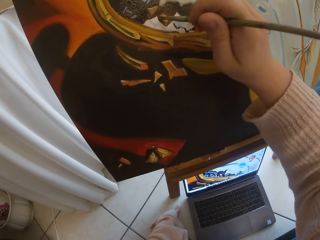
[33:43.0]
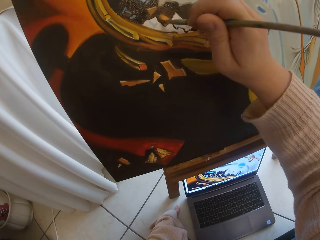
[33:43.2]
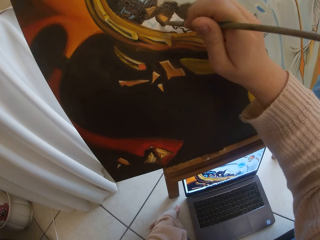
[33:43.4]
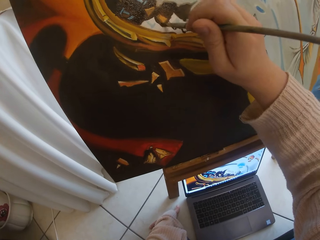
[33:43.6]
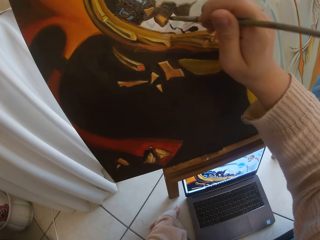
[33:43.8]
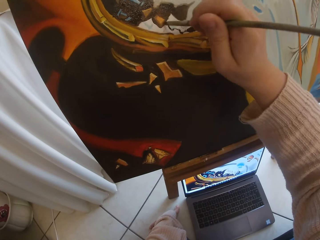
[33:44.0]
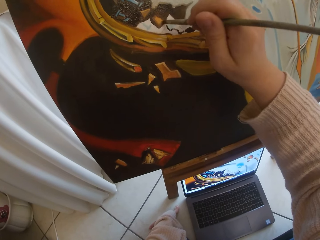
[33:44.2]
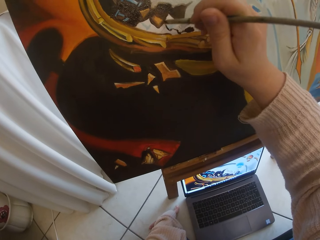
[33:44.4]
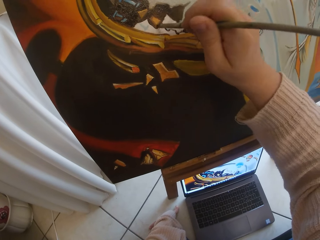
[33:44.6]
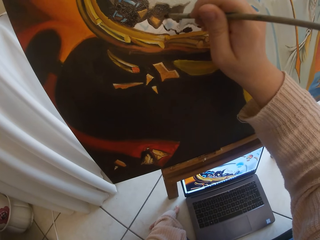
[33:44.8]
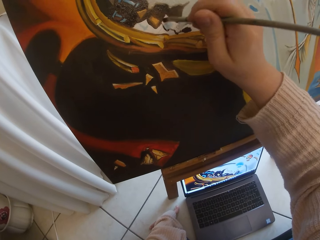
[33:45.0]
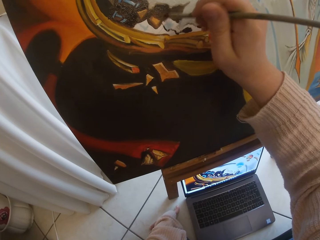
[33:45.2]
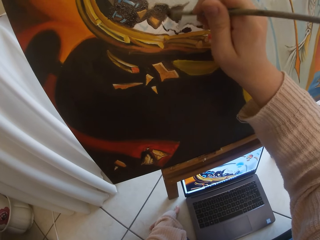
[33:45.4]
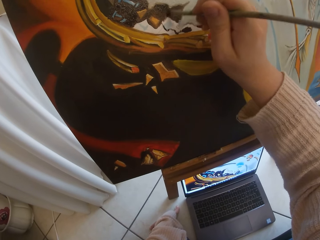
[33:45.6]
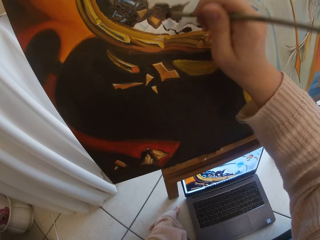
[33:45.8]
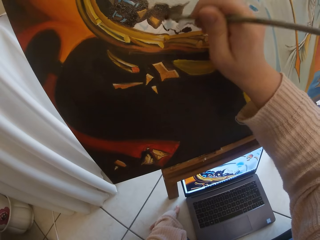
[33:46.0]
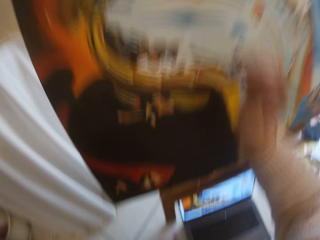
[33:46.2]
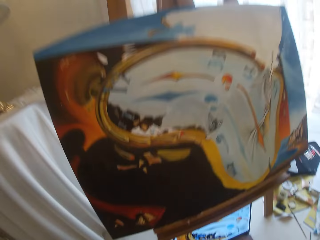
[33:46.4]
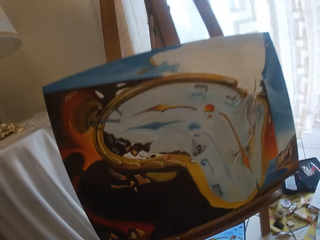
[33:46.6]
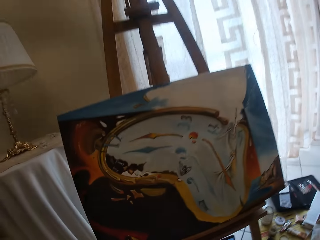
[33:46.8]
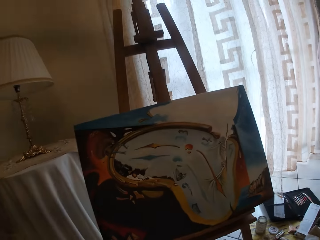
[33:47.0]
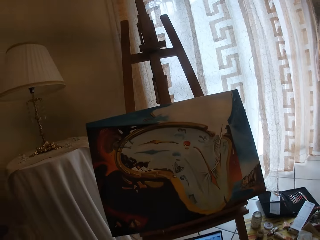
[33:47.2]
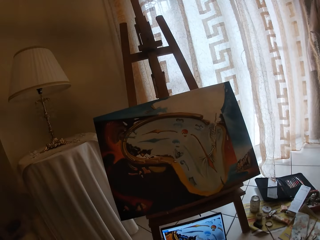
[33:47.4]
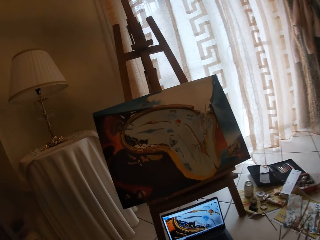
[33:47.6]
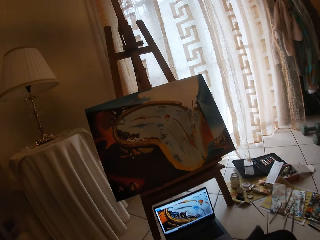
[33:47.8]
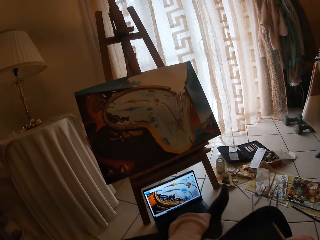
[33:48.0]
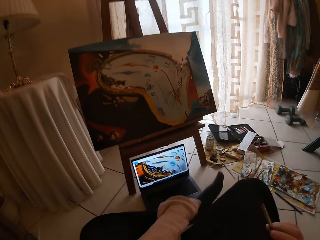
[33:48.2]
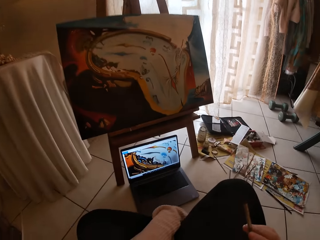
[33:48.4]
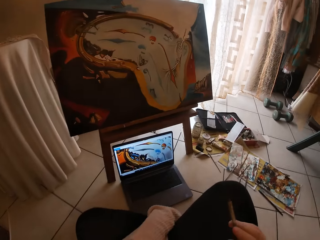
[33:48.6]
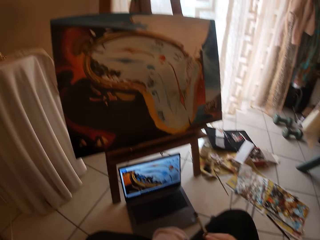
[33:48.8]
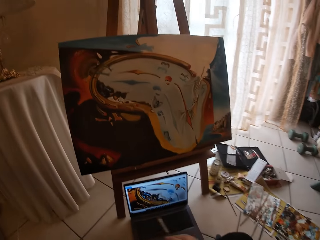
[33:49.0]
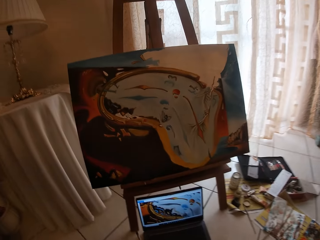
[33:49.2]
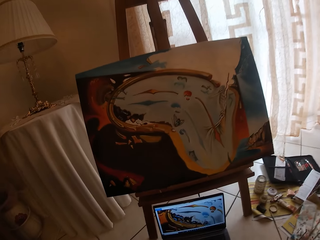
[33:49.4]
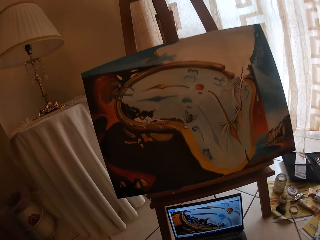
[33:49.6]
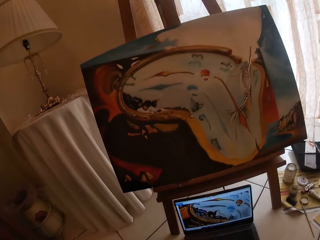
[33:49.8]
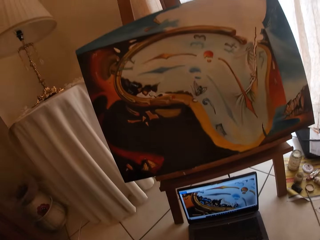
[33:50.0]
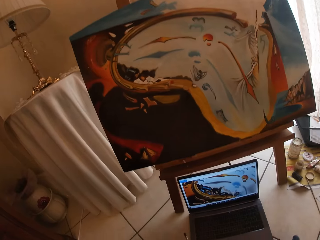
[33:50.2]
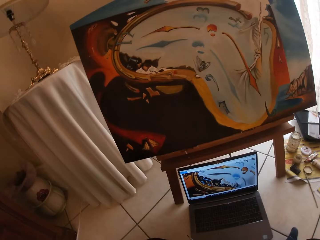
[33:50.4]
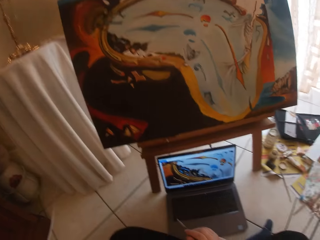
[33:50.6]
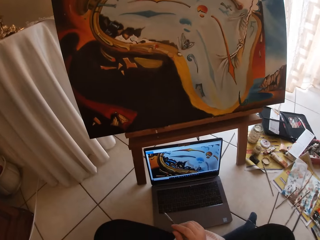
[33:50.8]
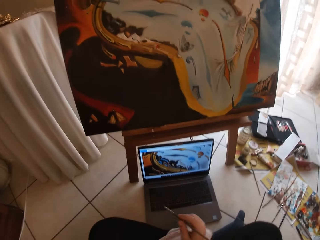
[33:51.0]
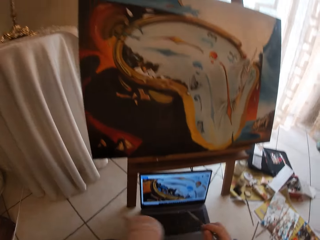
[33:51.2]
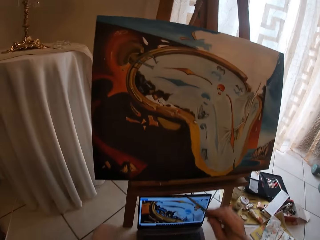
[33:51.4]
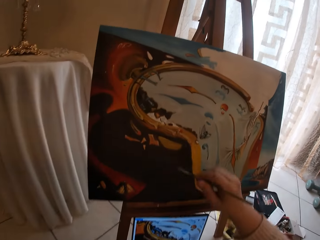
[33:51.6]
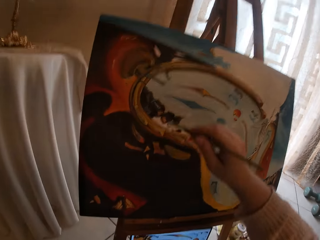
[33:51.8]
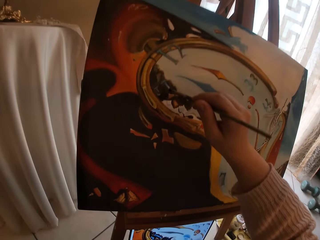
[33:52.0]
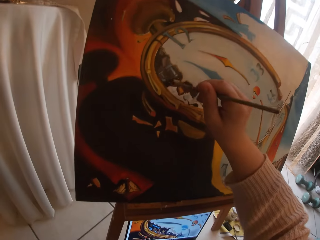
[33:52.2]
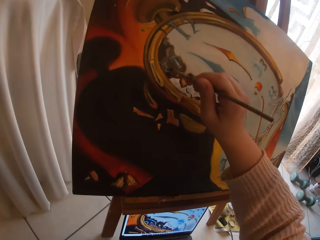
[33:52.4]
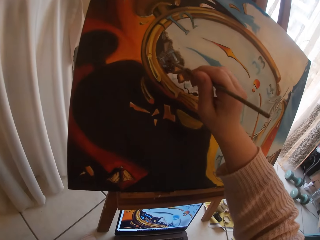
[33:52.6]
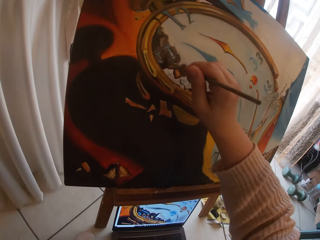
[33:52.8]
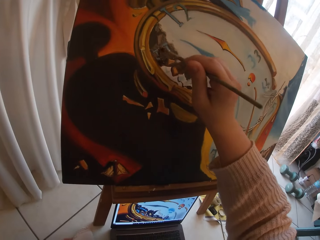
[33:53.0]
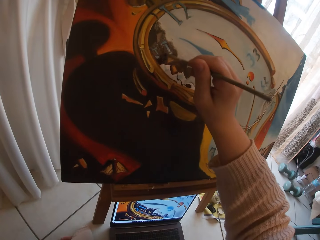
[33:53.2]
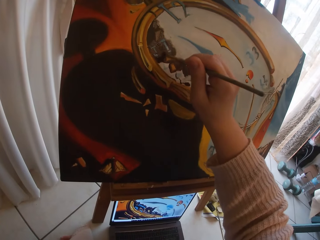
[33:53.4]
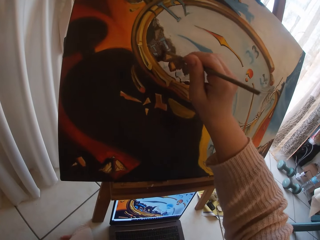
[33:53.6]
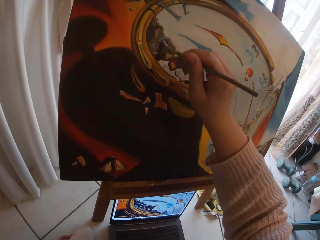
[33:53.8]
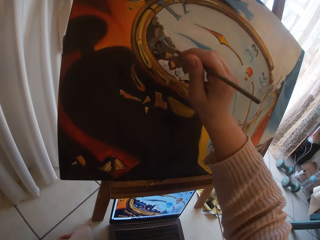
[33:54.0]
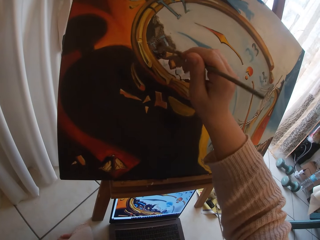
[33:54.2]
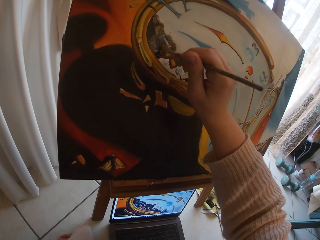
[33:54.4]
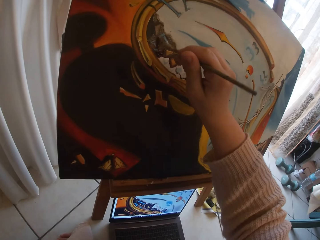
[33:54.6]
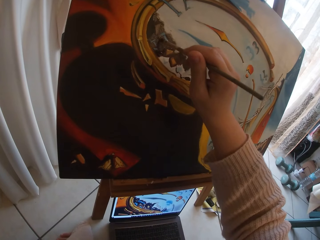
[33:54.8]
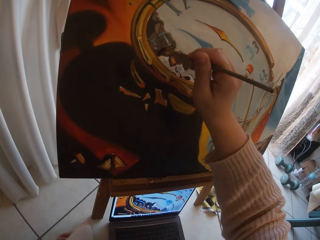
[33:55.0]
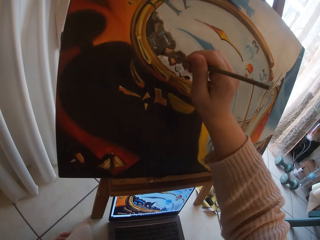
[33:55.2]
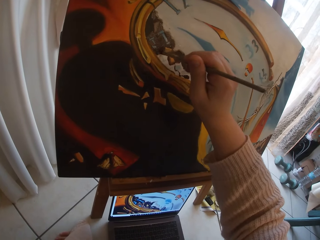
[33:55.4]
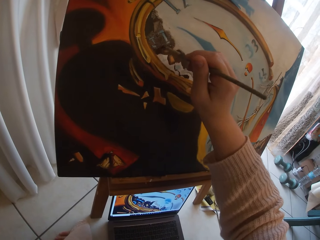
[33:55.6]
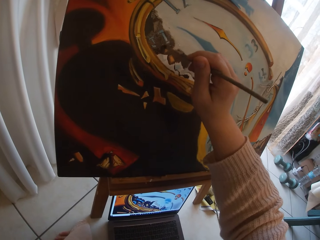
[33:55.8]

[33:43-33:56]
The camera wearer takes her hand off the canvas board. She stops painting. She looks at the laptop. She paints the canvas board using a brush.

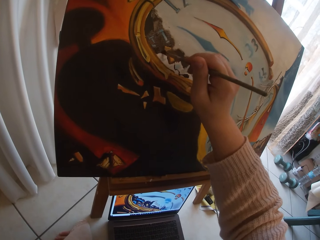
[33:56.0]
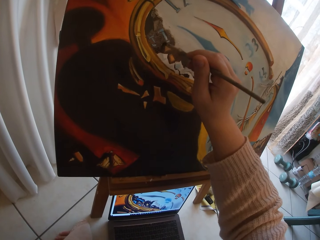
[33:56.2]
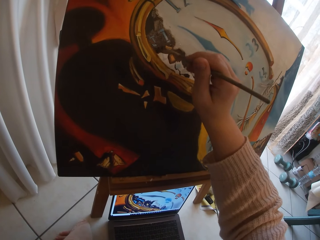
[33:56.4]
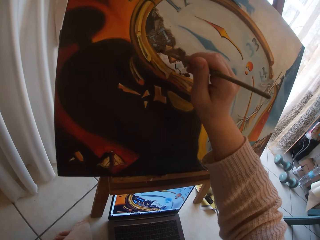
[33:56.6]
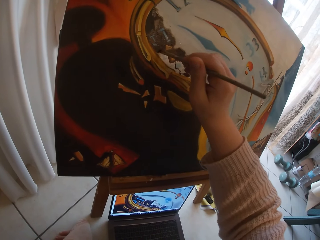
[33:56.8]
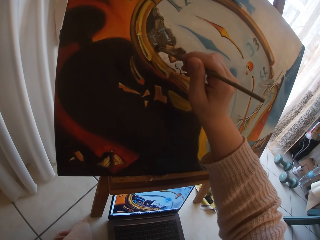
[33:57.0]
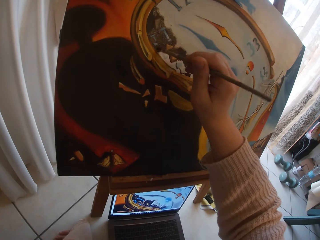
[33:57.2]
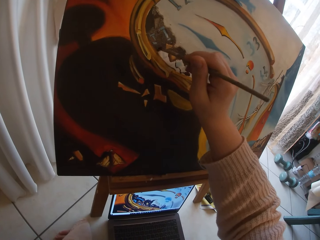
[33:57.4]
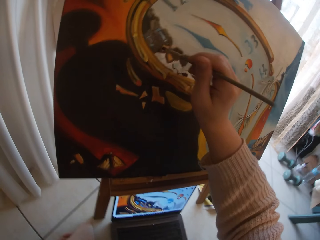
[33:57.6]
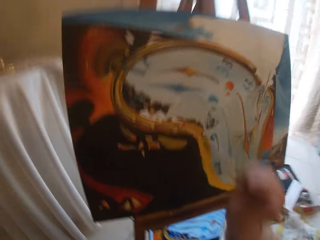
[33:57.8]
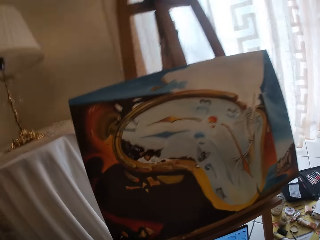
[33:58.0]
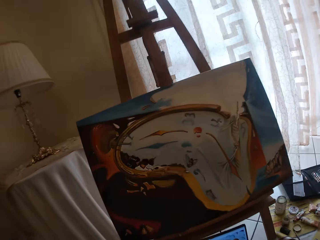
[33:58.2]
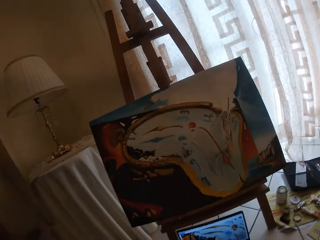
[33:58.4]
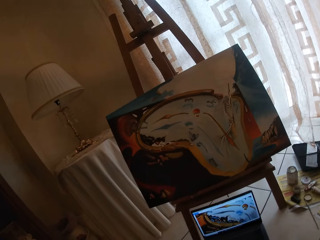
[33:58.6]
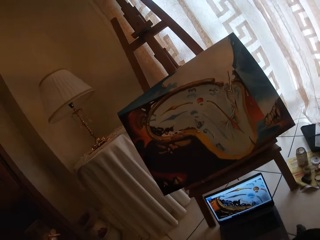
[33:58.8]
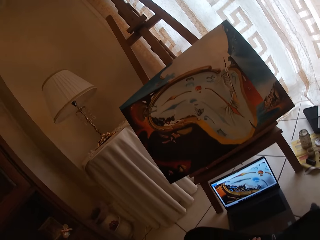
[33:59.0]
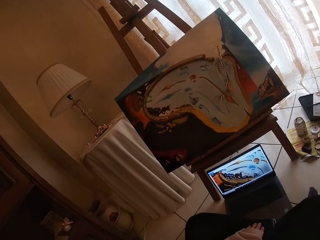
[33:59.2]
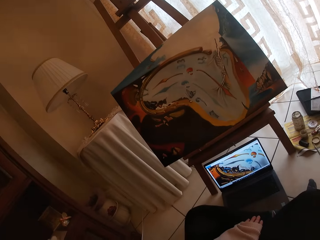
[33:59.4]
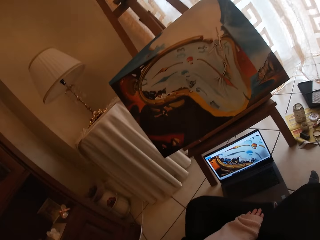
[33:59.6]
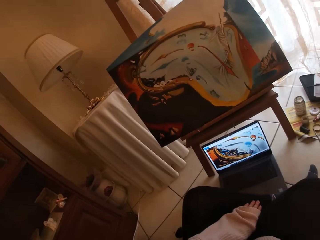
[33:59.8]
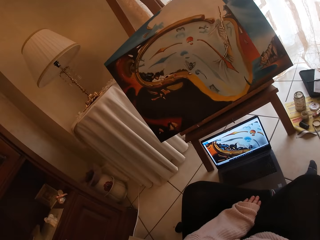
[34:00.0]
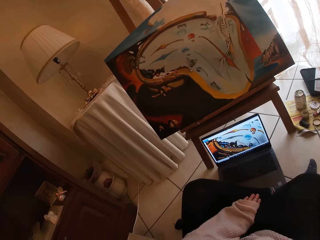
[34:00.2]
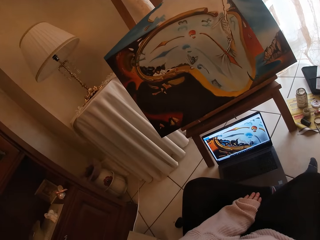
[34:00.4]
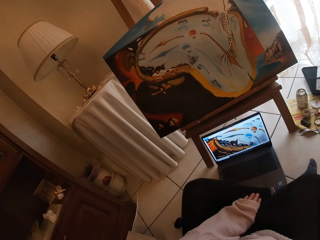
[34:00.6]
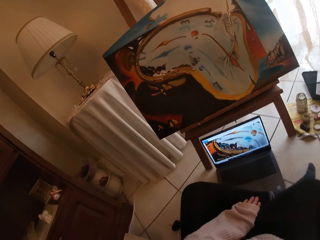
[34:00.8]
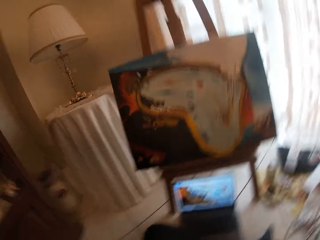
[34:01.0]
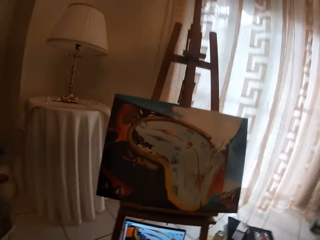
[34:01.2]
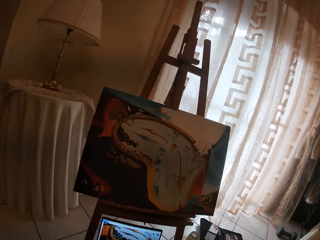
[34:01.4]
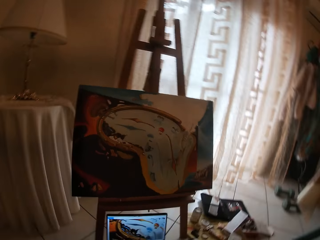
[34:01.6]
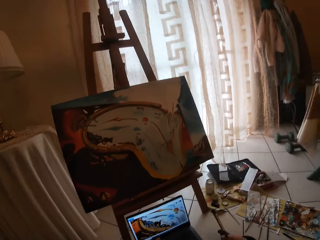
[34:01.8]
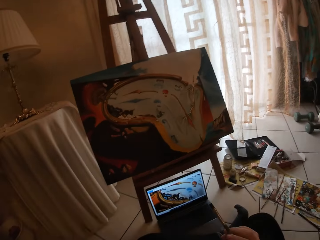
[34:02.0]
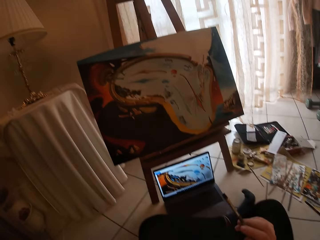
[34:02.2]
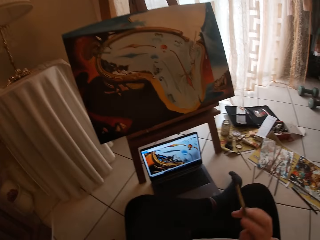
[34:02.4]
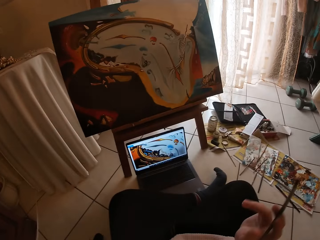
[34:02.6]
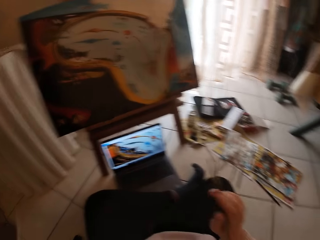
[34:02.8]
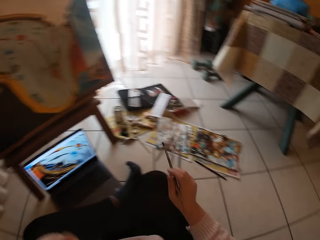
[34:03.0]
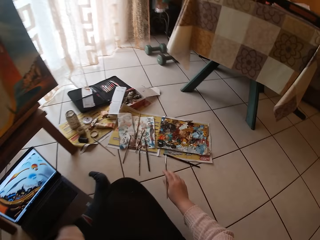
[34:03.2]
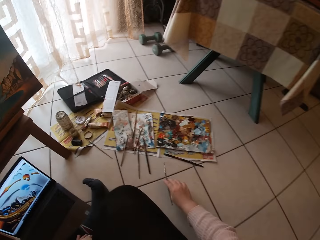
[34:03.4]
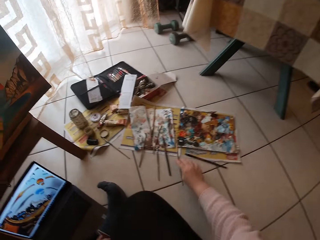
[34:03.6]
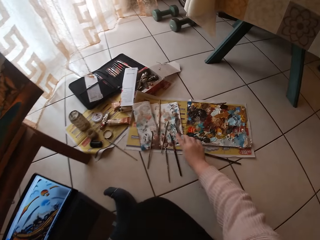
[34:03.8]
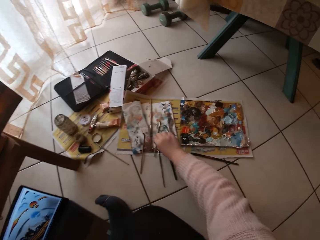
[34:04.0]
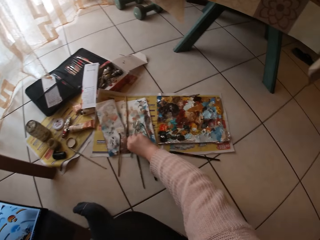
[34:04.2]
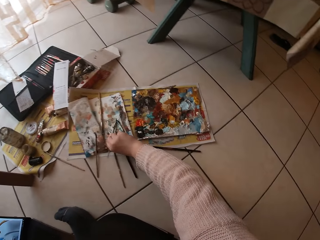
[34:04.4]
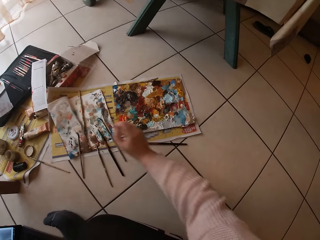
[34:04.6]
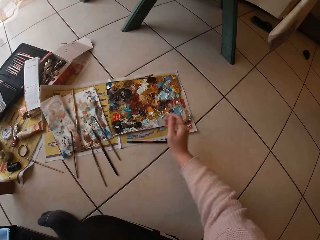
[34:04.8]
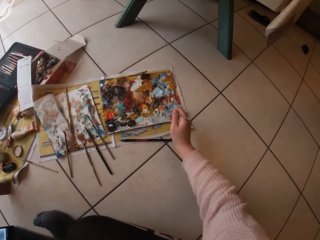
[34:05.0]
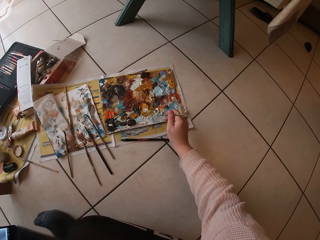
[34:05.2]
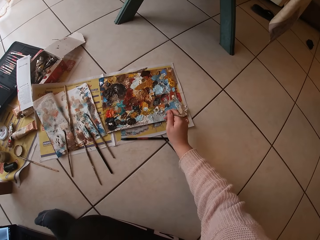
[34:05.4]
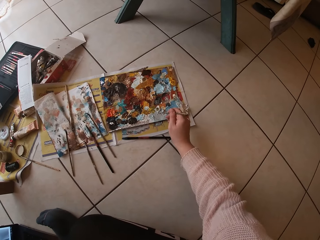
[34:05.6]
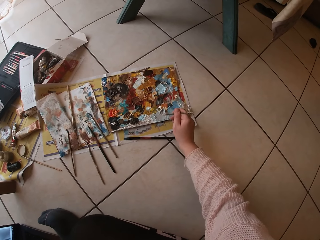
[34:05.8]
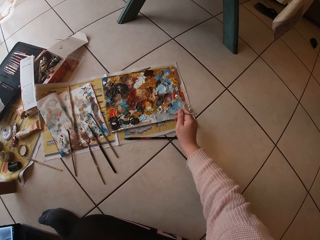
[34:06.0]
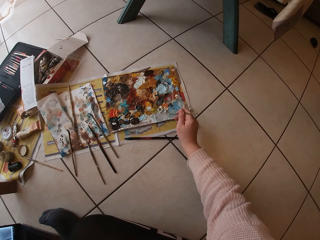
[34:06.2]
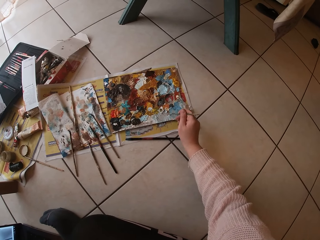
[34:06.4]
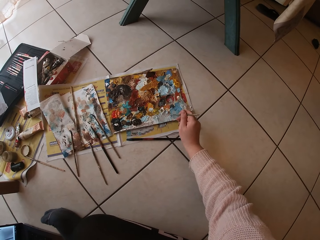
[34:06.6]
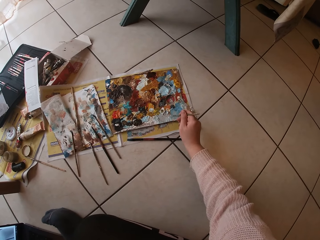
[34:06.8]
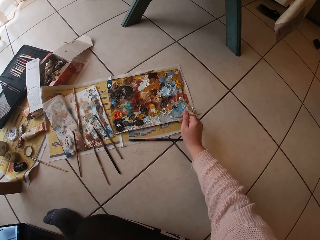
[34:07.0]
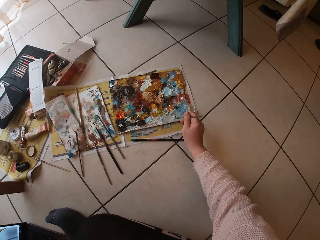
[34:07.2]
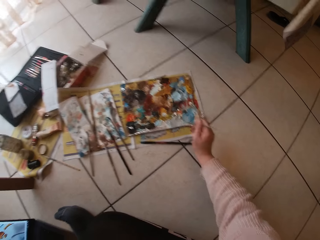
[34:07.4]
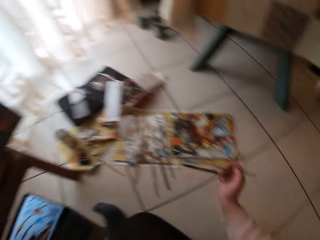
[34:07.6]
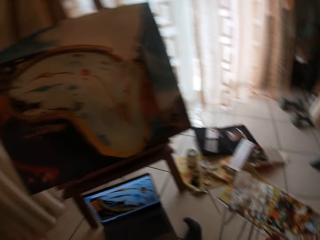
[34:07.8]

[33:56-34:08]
The camera wearer takes her hand off the canvas board. She stops painting. She looks at the laptop then the paint. She picks up the paintbrush on a paper on the floor. She drops the paintbrush on the paper on the floor. She touches paint on the paint paper palette on the floor with the paintbrush.
